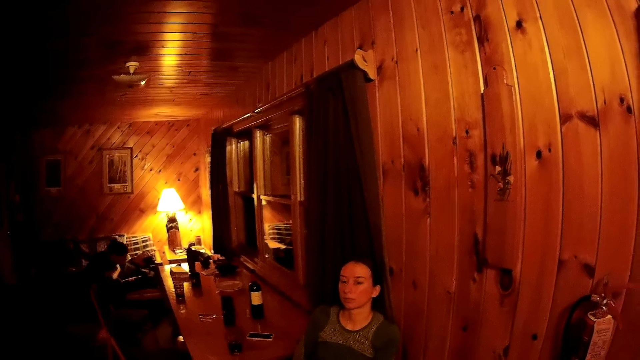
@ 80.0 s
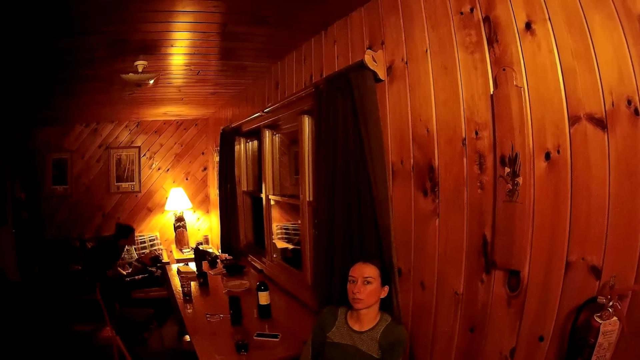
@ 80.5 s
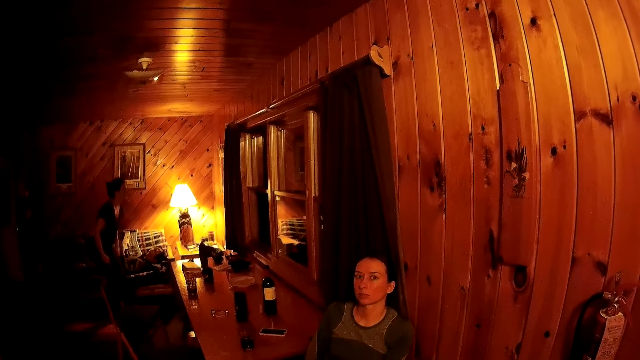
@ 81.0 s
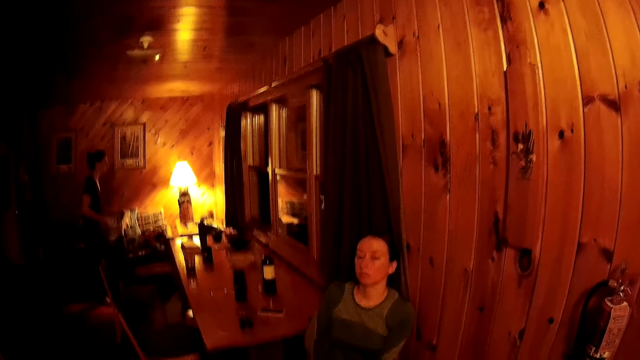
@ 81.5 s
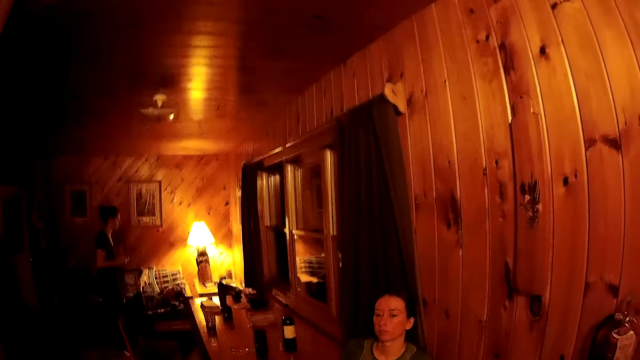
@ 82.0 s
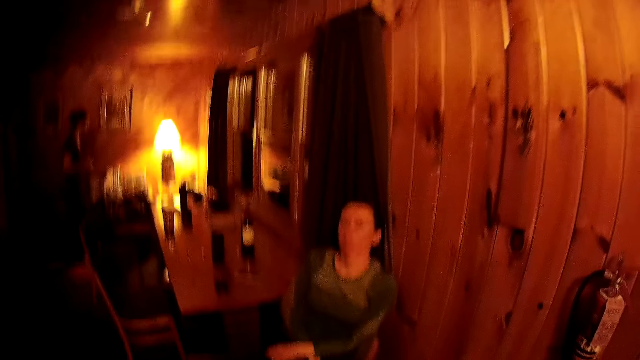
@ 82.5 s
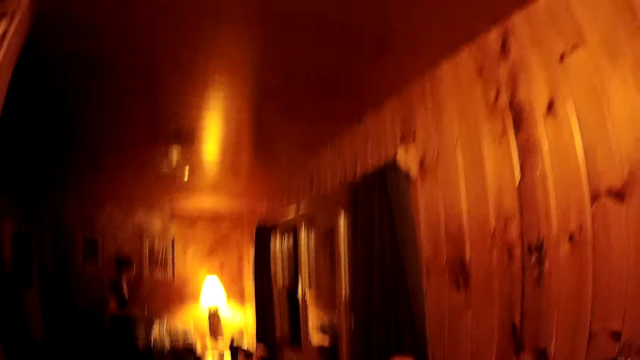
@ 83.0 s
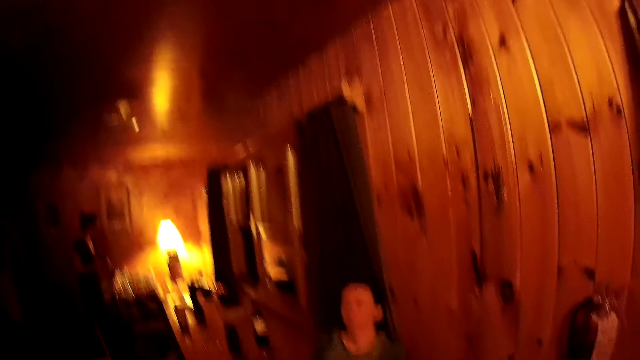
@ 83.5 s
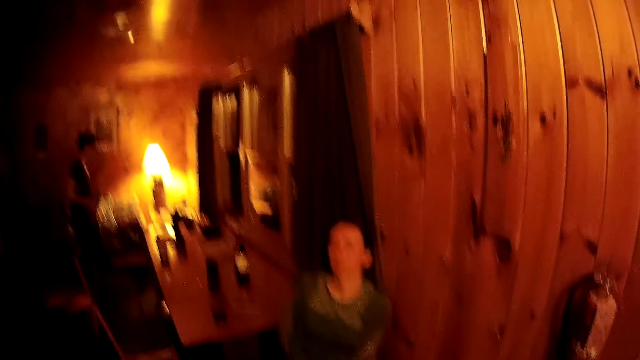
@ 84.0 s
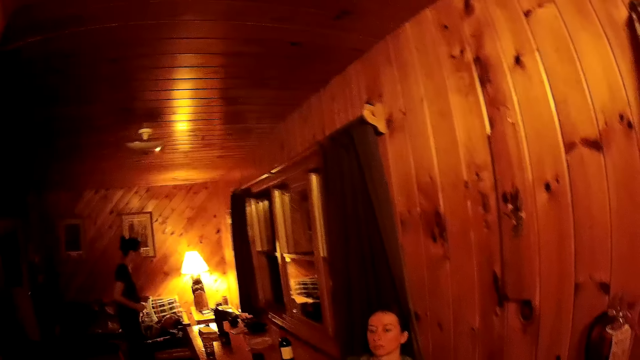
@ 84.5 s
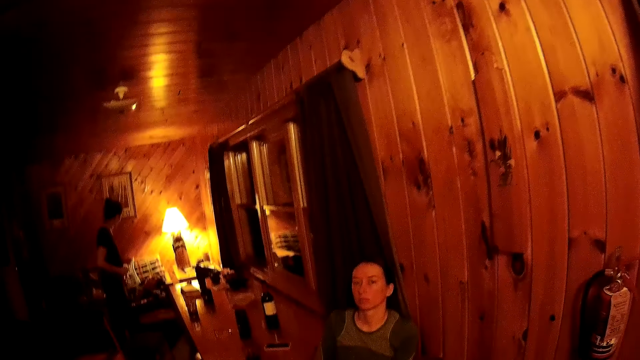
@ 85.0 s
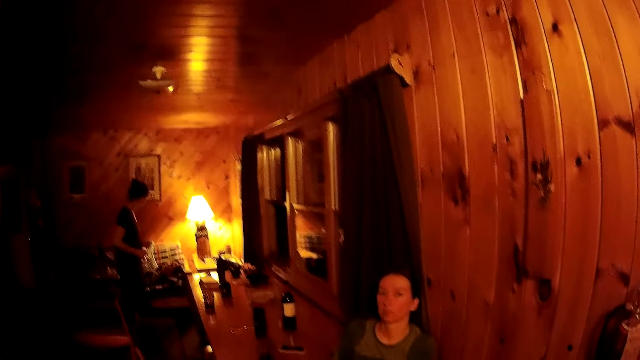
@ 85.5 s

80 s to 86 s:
A person stands up.

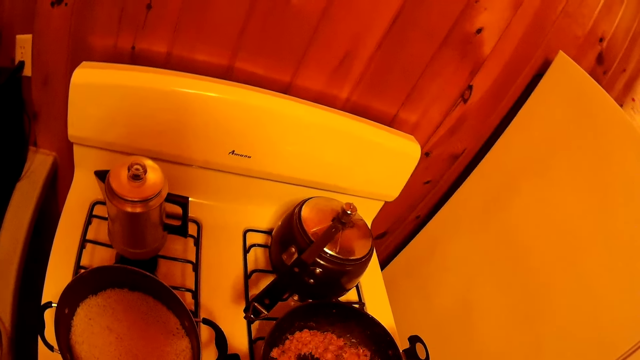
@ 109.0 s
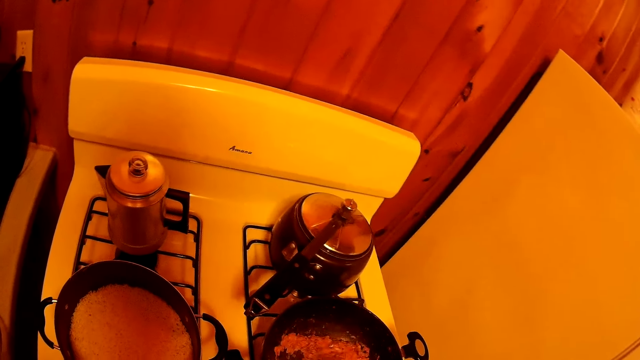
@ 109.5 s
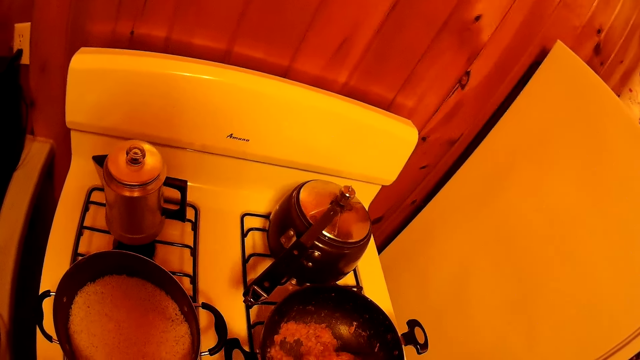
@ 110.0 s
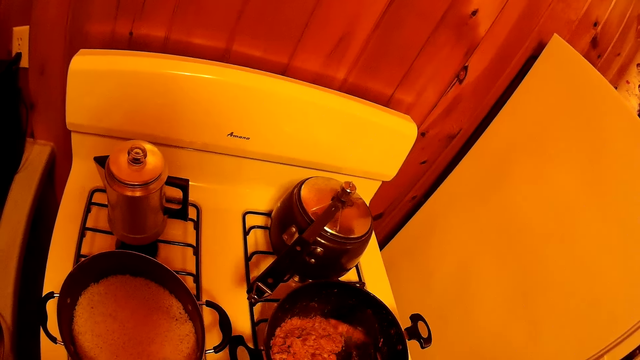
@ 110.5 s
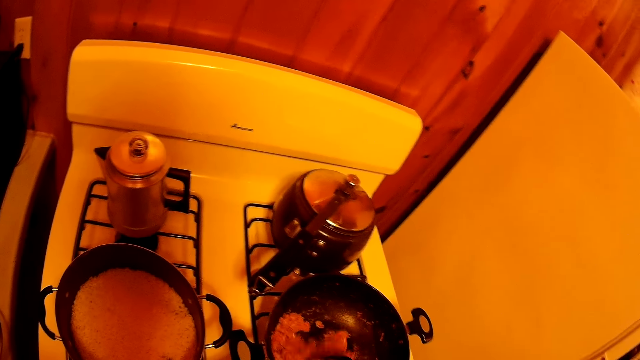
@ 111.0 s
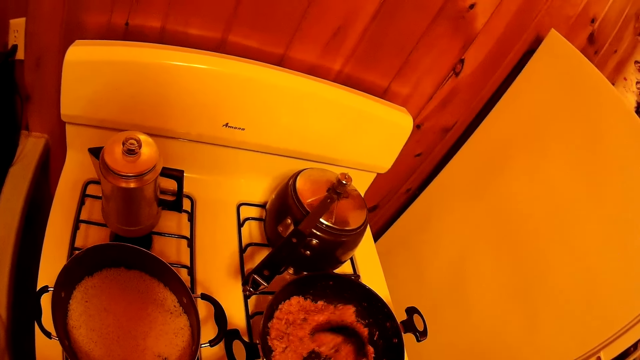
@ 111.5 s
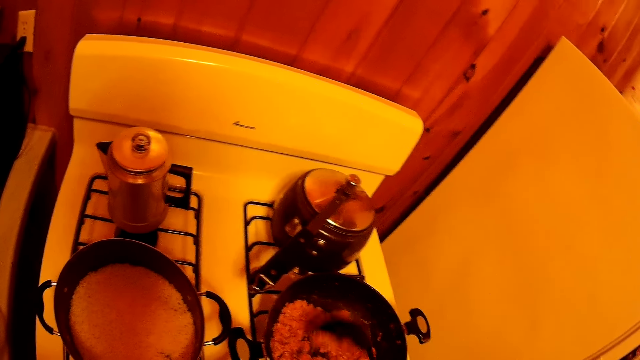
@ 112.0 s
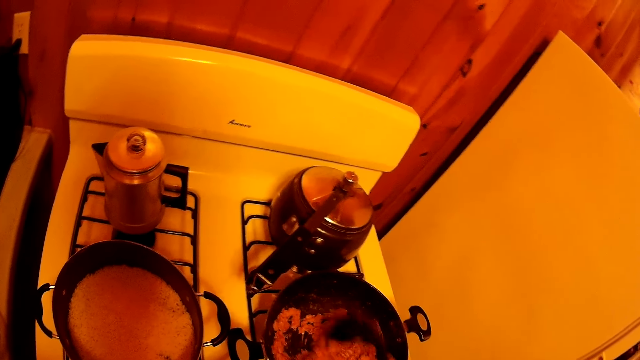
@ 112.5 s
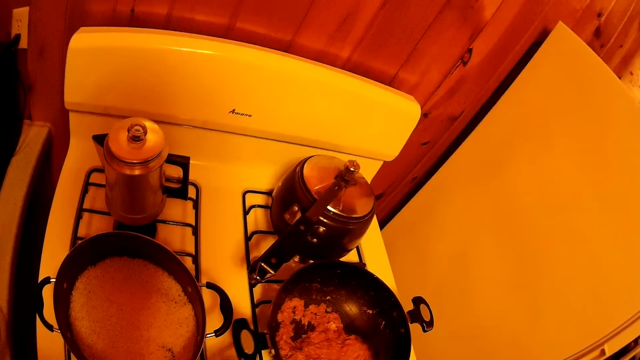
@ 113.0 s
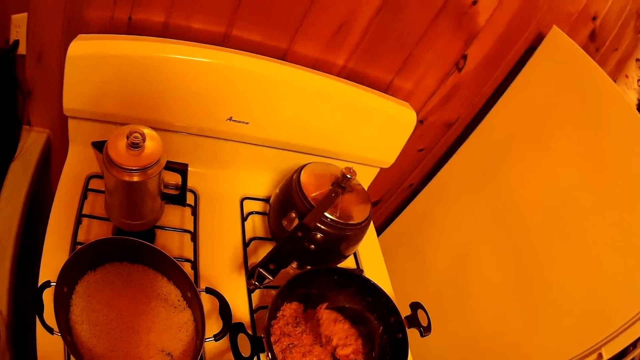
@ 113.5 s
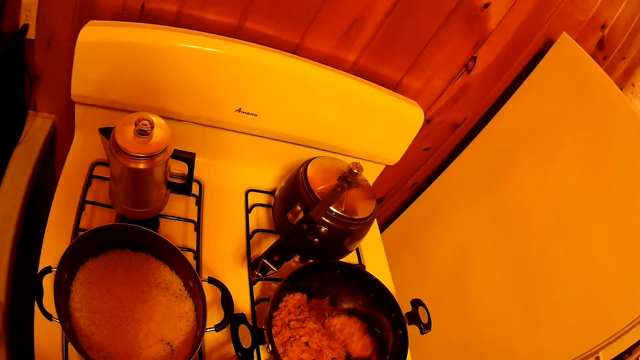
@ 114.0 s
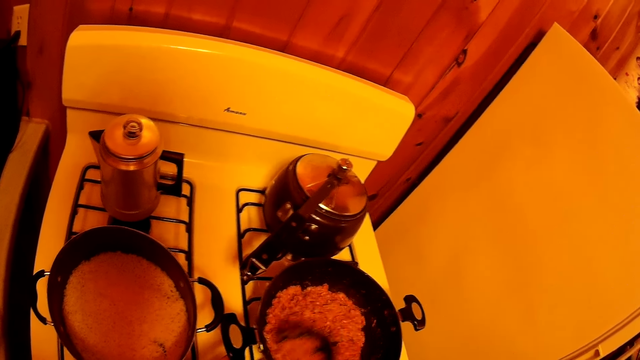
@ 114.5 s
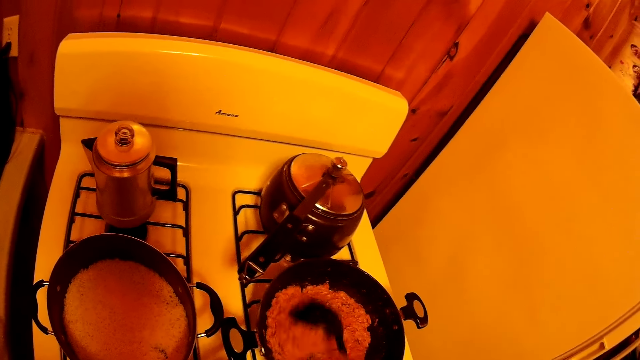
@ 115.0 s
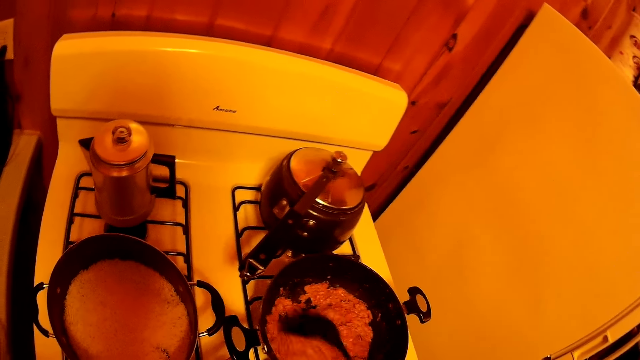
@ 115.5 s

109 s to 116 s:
The camera wearer uses a spoon to cook in a pan.

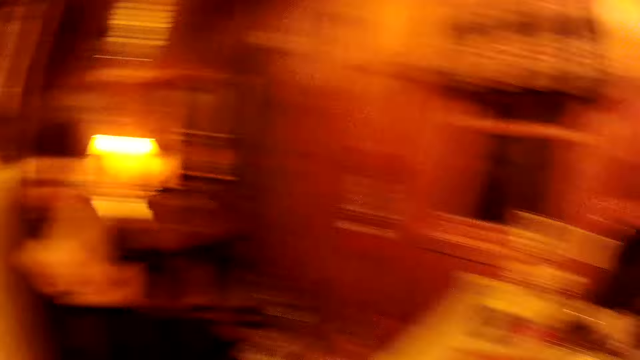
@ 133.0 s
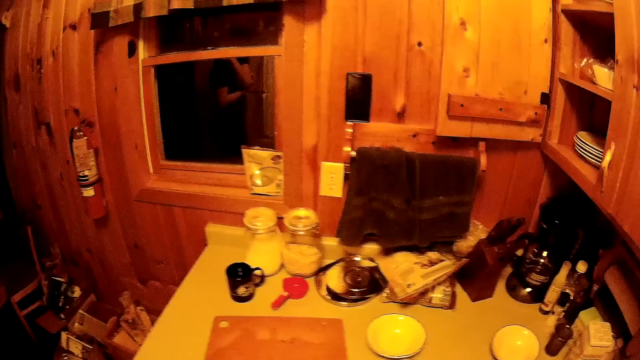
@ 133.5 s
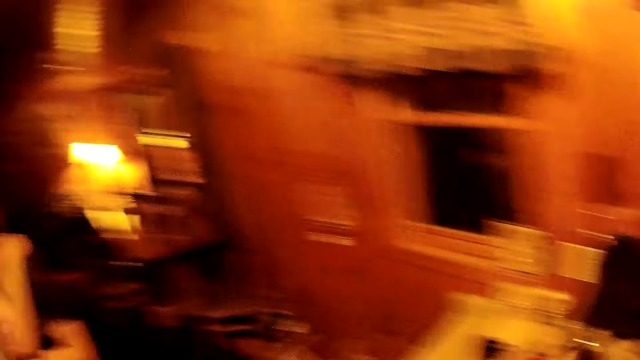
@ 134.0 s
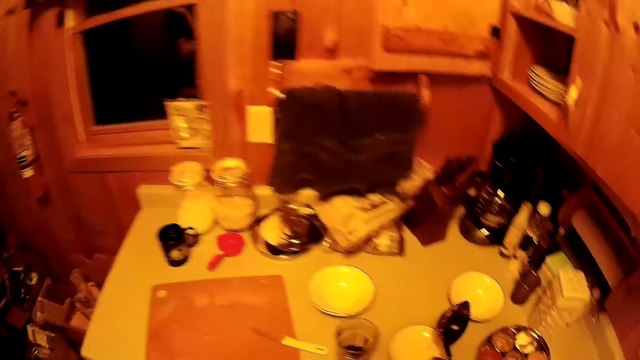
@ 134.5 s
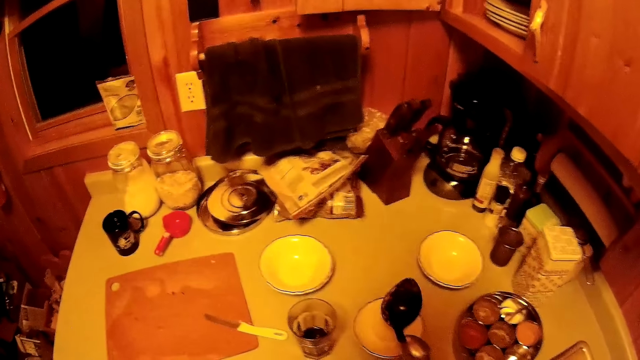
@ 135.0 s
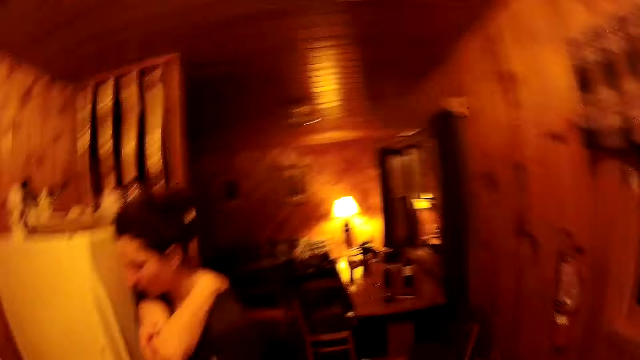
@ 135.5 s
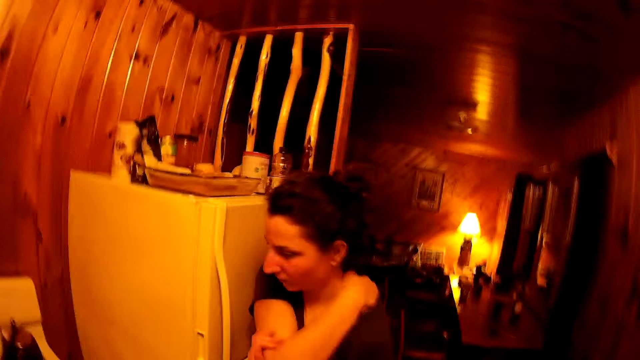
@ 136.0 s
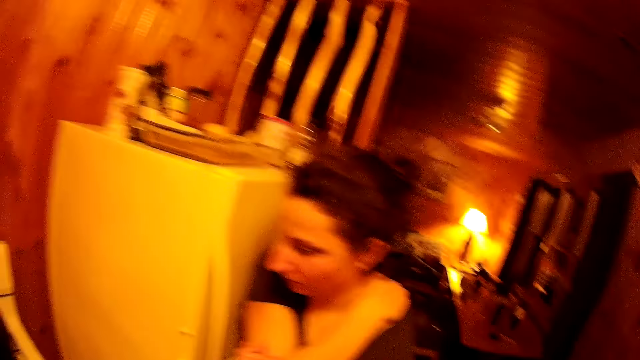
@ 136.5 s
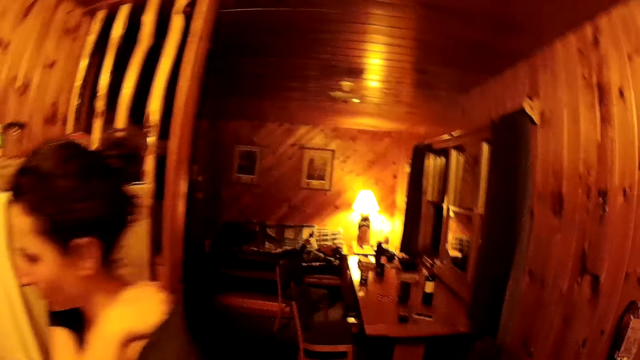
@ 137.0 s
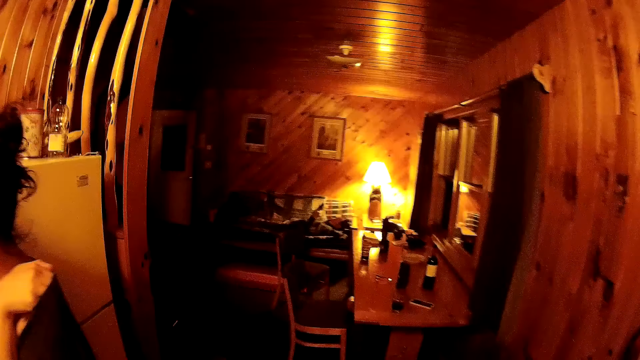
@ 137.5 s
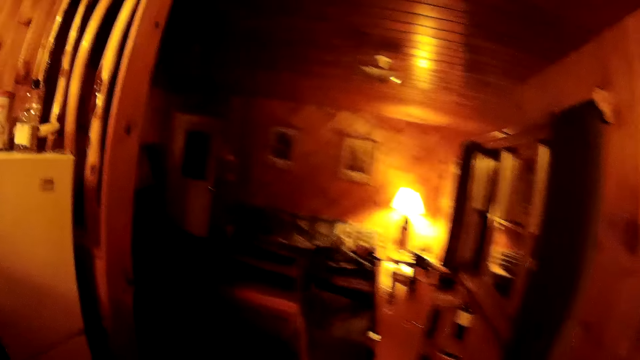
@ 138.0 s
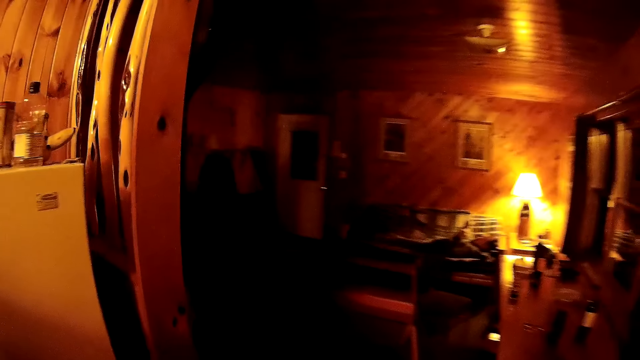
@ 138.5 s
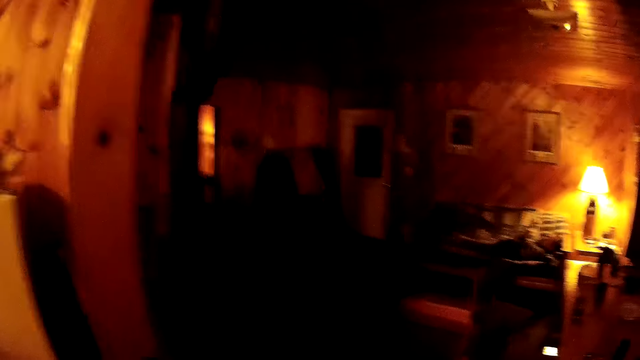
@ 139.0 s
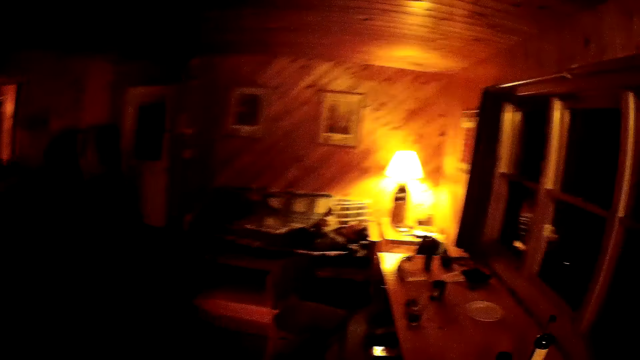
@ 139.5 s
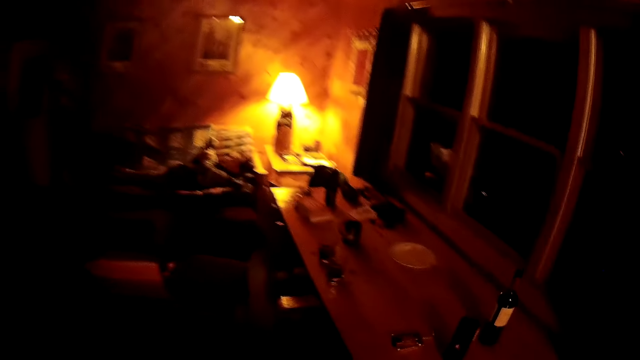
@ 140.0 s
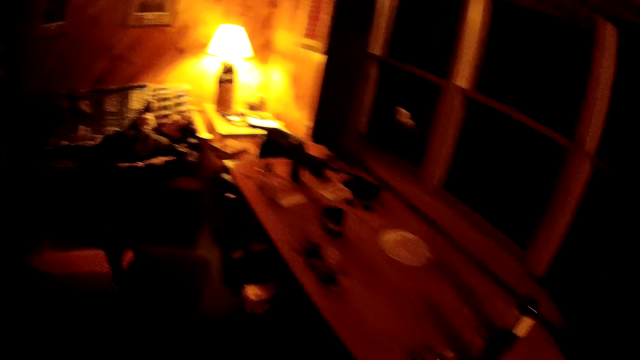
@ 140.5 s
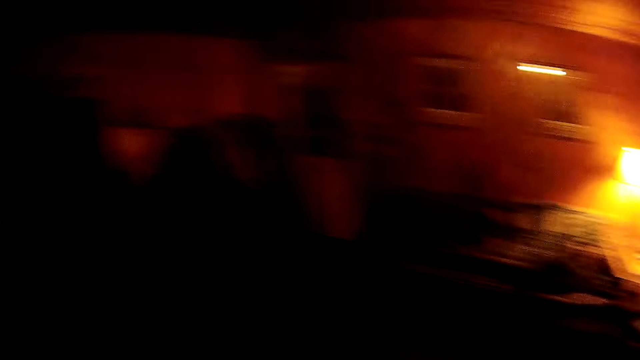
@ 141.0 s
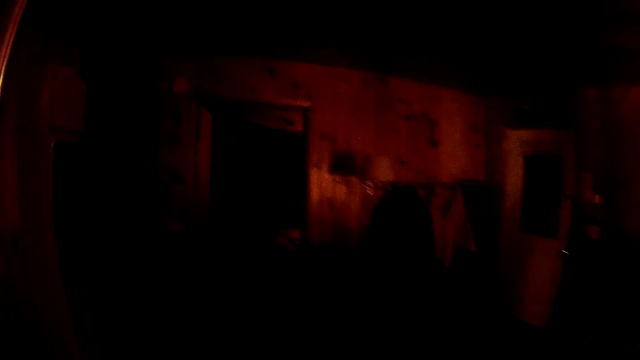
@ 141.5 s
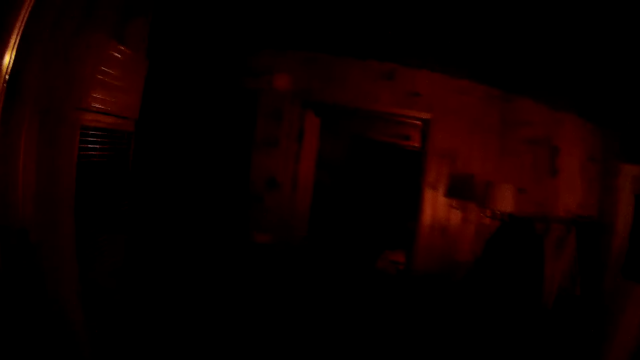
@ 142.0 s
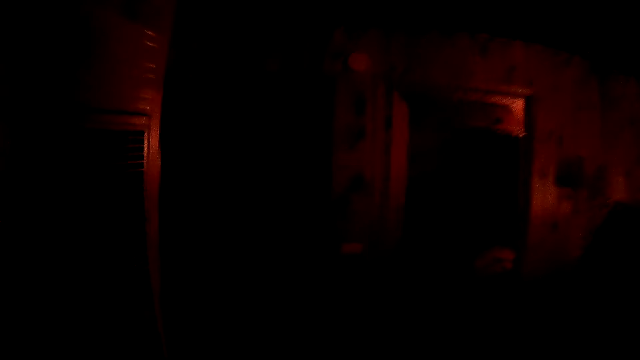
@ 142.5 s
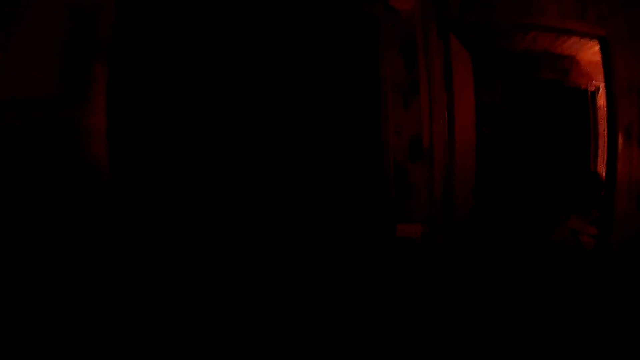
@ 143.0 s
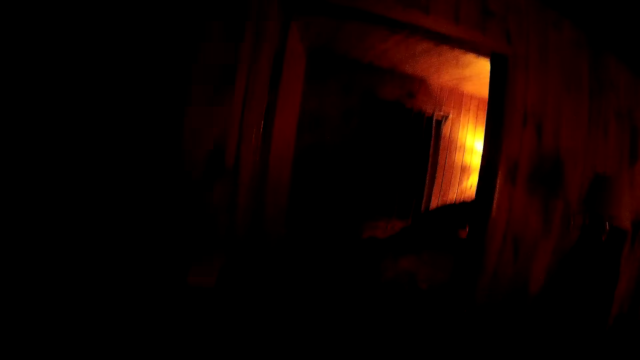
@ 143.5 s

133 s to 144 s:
The camera wearer puts a spoon on a table. A person looks at the food. The camera wearer walks to the room.
